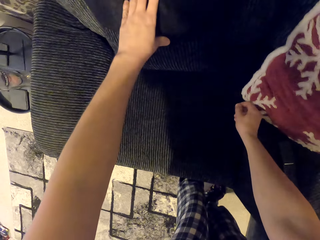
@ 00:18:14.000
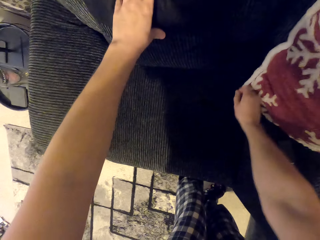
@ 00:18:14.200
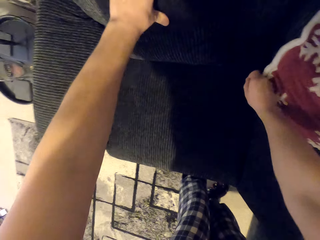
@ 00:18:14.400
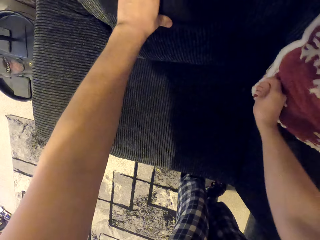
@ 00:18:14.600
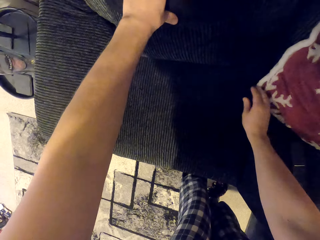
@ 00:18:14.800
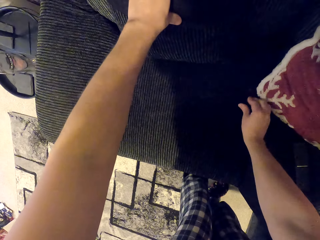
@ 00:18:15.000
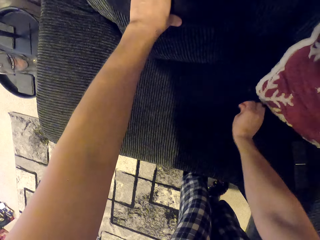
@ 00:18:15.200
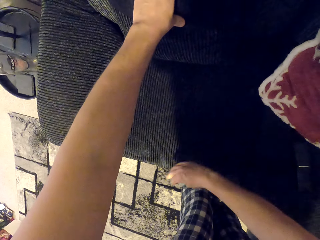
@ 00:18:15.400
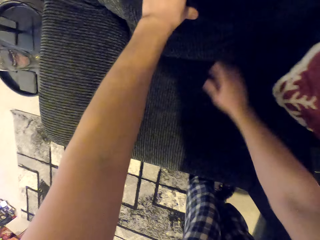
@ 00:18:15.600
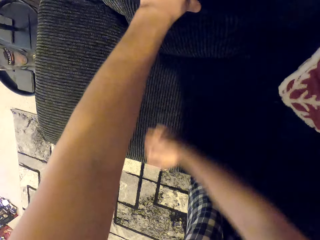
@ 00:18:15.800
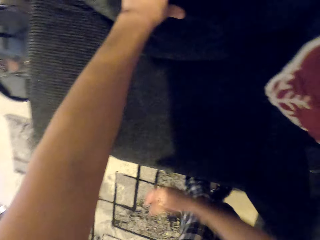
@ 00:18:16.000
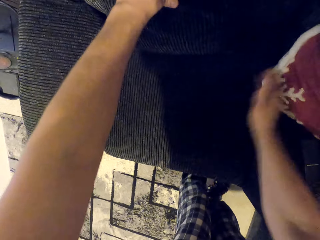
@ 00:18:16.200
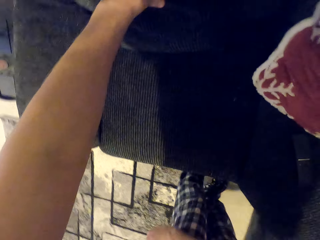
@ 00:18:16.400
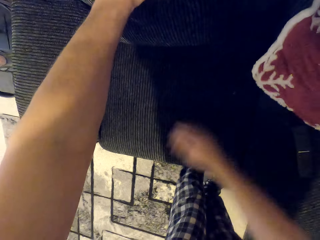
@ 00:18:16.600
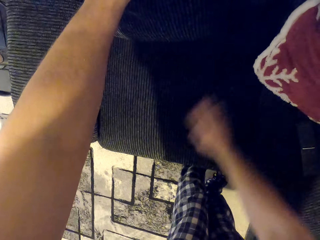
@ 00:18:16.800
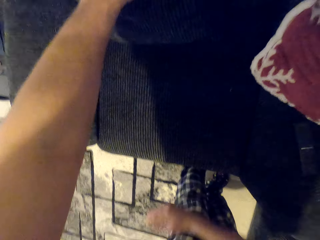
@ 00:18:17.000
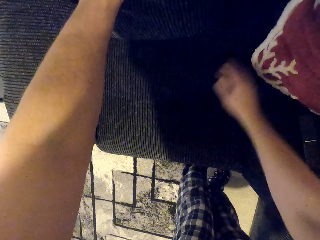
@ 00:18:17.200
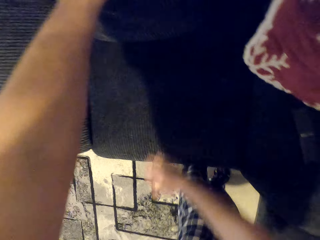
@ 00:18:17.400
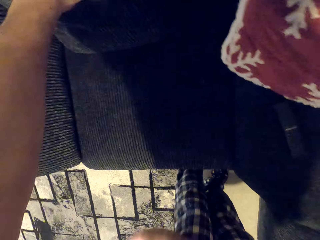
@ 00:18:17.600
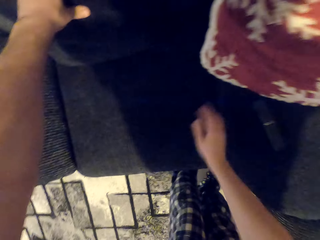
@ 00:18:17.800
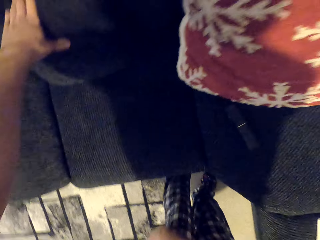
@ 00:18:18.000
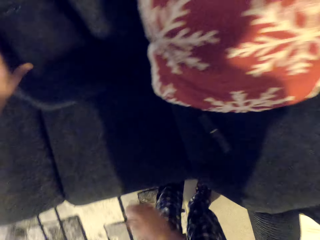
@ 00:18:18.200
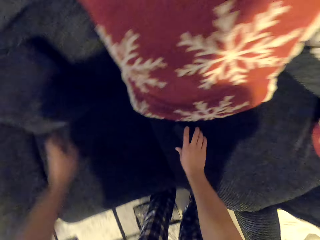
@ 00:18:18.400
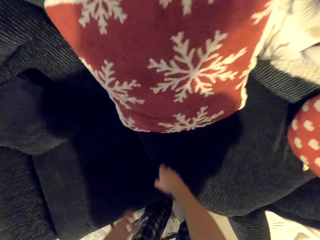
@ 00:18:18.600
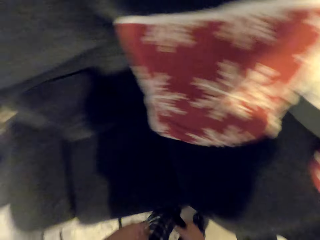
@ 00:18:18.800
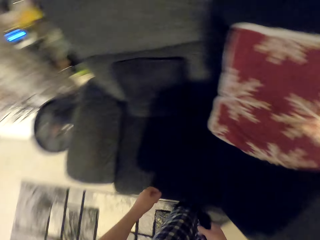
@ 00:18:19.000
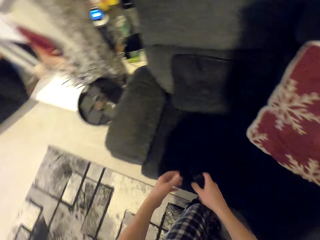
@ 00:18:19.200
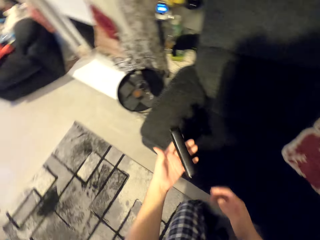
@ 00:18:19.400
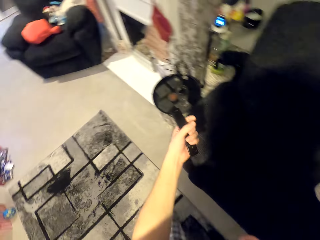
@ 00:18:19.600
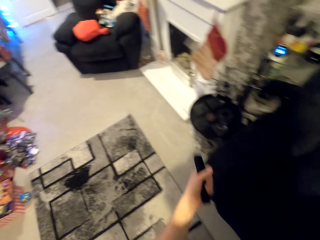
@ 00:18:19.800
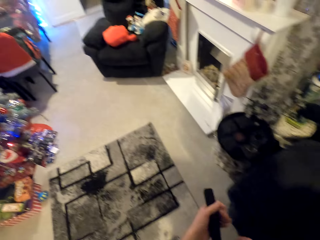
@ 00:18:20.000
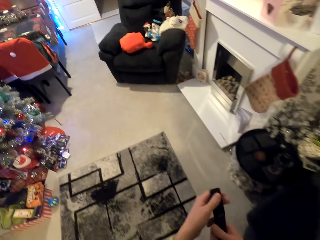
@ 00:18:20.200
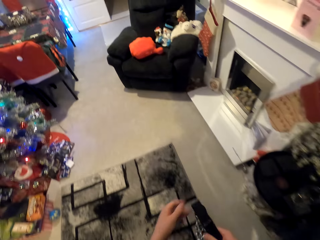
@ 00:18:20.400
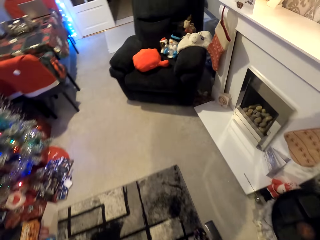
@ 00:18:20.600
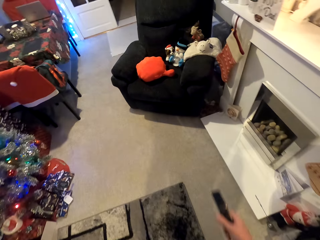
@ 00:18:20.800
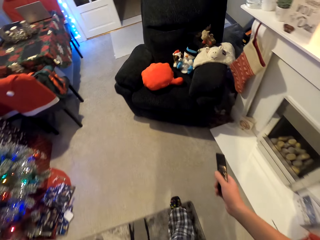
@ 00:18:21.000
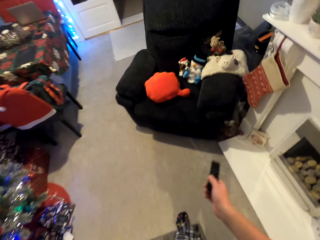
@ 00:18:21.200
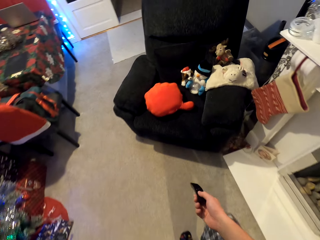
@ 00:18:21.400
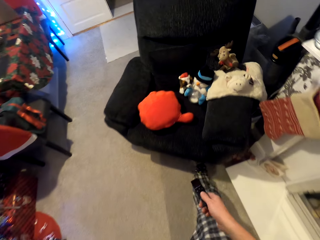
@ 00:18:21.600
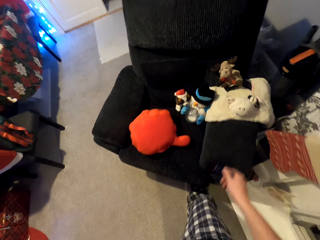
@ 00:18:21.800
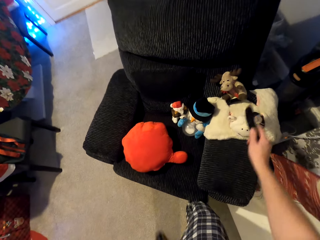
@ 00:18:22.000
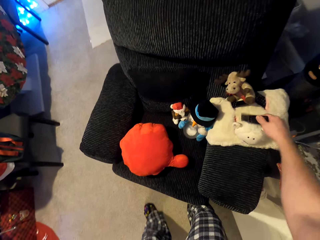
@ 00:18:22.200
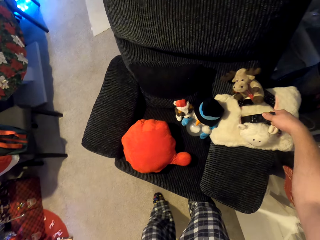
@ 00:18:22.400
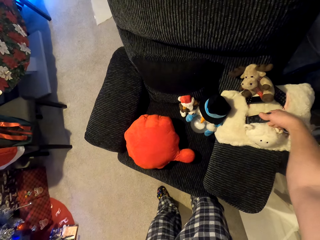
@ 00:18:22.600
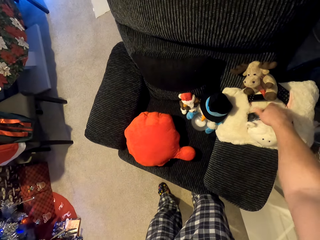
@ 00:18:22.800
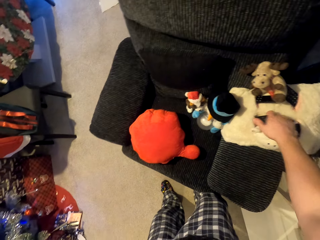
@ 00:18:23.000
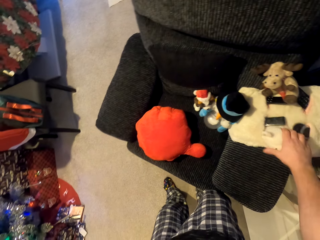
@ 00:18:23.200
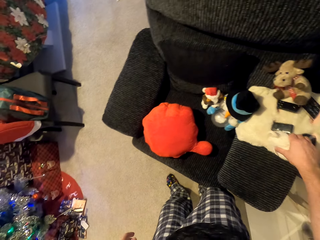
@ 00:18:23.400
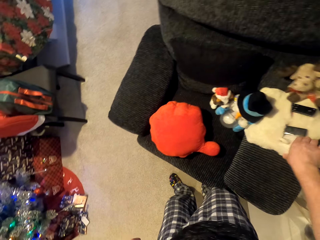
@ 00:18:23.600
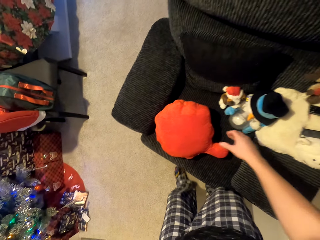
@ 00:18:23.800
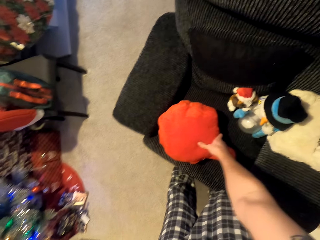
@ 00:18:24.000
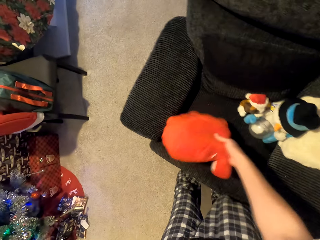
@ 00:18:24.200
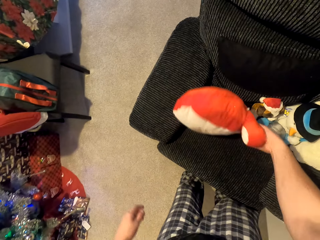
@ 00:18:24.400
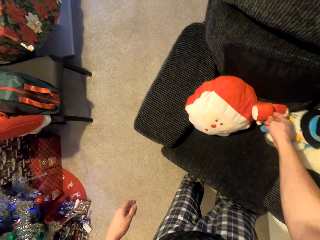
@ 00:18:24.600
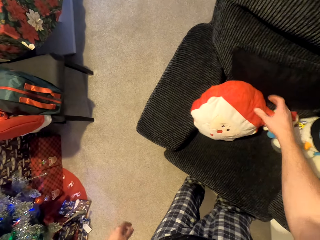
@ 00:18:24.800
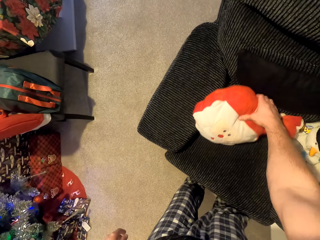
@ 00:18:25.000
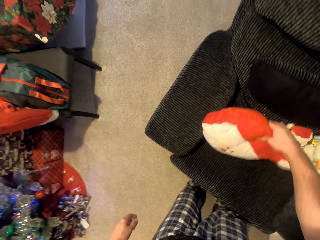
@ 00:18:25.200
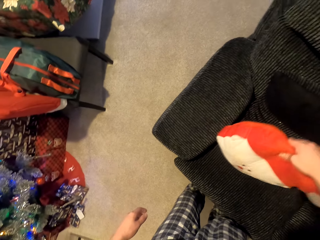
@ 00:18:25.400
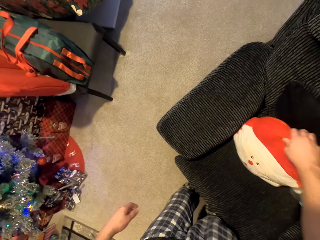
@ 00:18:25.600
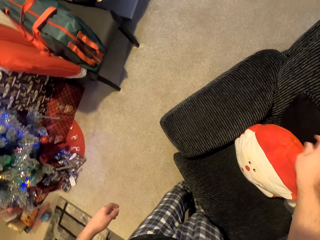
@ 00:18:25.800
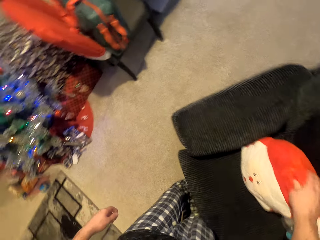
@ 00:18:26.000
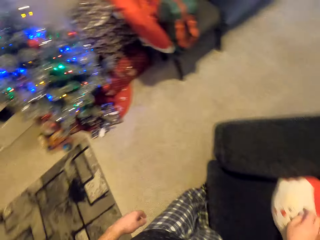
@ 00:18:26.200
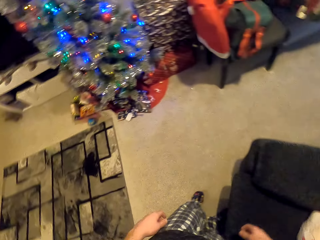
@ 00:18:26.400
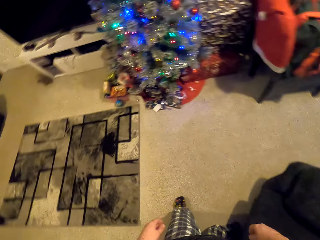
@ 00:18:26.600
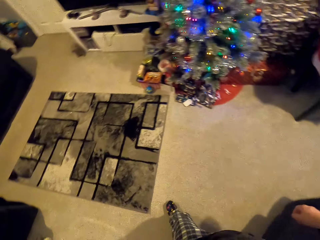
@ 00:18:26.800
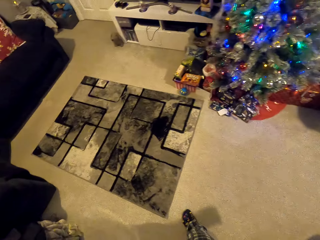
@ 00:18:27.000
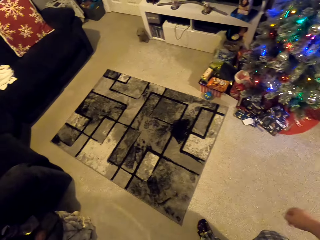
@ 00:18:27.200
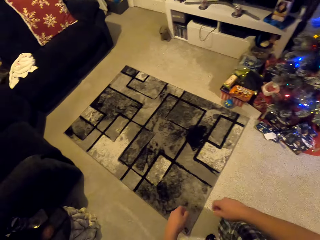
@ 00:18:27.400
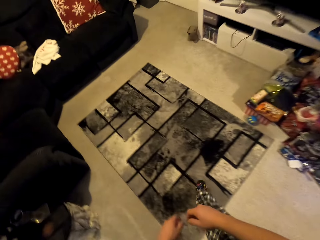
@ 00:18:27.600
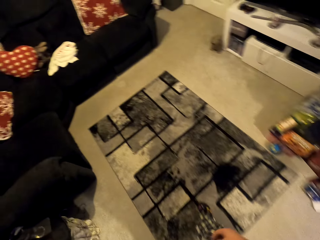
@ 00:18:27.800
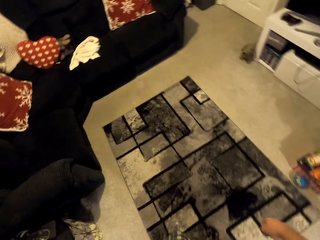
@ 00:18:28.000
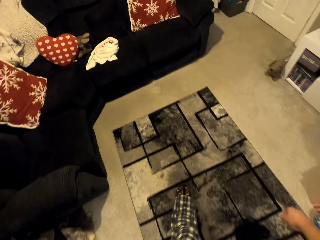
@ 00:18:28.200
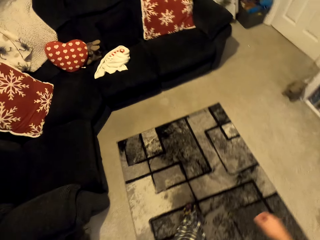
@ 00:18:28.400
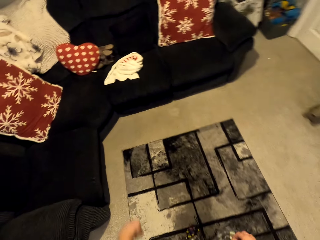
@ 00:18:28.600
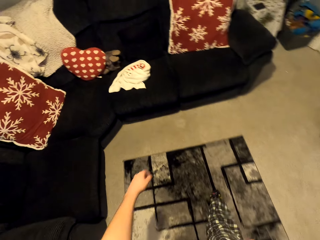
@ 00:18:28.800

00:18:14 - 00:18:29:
The camera wearer puts the pillow back to the couch. They pick dirt on the chair. They wipe the chair. They pick the remote. They pick dirt on the chair. They carry the remote. They put the remote on the remote holder on the armchair. They lift a throw pillow, position the throw pillow on the couch, and lift the throw pillow. They tap on the throw pillow. They walk along the house.

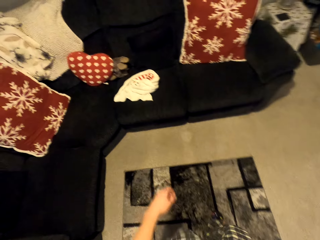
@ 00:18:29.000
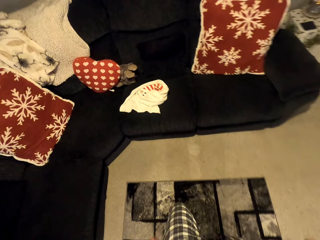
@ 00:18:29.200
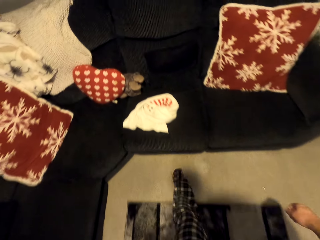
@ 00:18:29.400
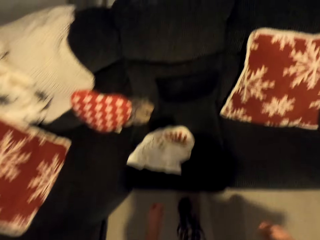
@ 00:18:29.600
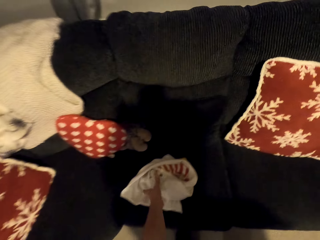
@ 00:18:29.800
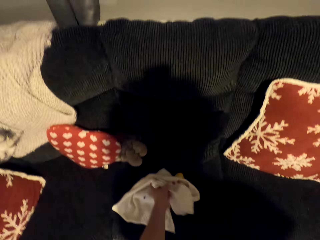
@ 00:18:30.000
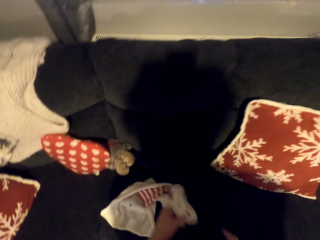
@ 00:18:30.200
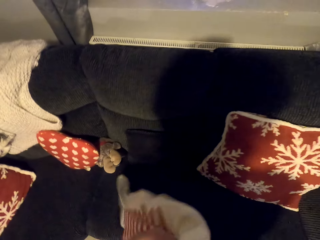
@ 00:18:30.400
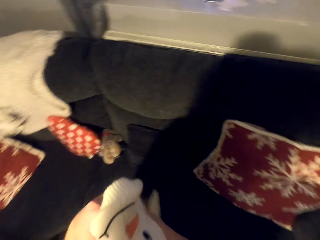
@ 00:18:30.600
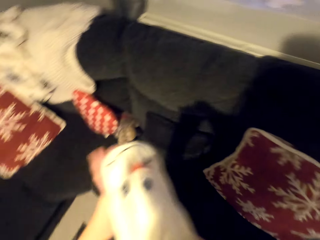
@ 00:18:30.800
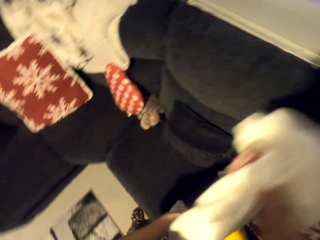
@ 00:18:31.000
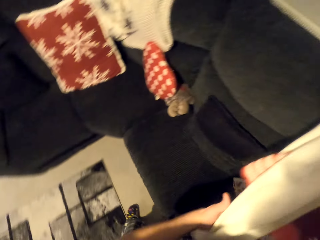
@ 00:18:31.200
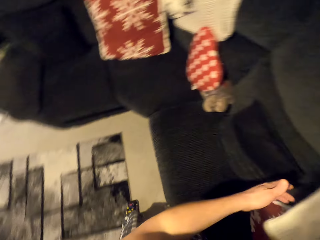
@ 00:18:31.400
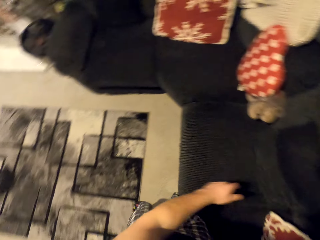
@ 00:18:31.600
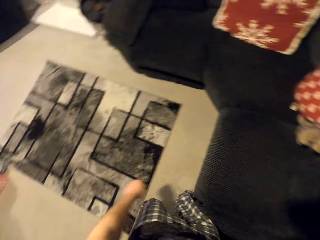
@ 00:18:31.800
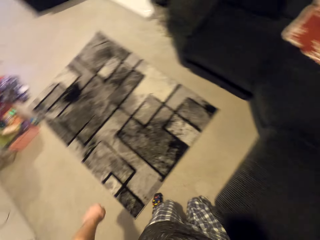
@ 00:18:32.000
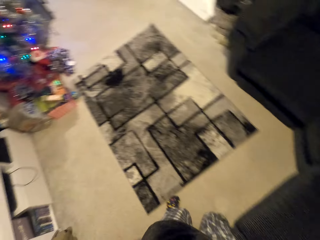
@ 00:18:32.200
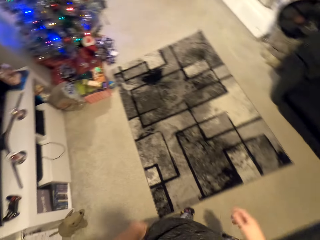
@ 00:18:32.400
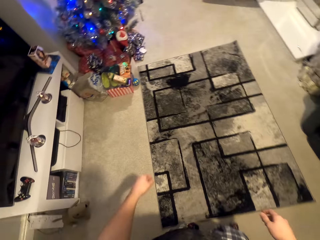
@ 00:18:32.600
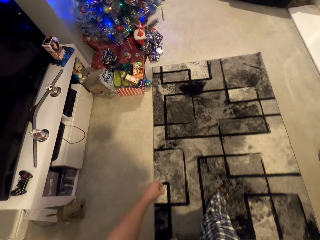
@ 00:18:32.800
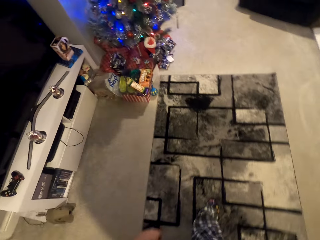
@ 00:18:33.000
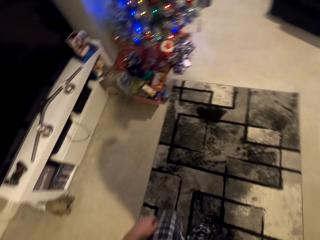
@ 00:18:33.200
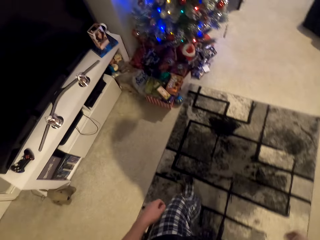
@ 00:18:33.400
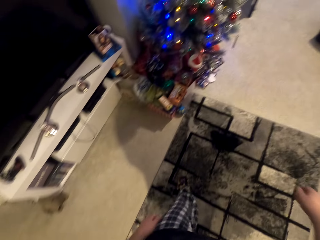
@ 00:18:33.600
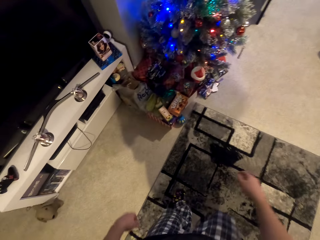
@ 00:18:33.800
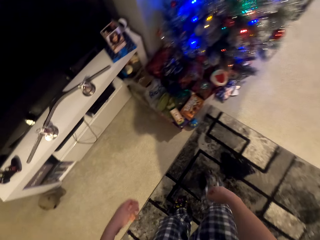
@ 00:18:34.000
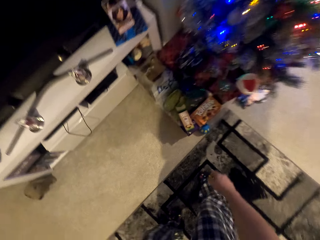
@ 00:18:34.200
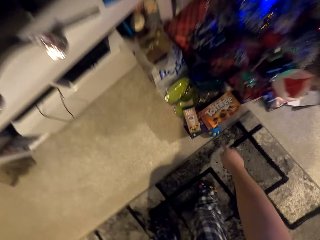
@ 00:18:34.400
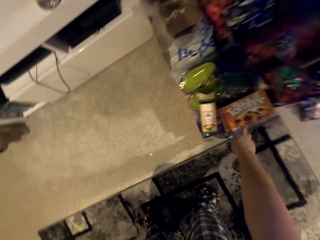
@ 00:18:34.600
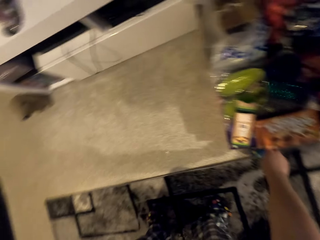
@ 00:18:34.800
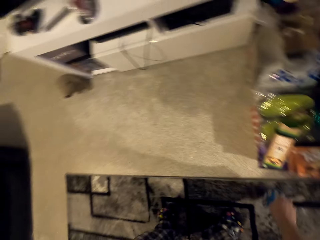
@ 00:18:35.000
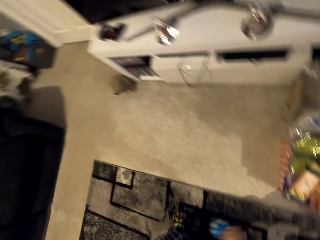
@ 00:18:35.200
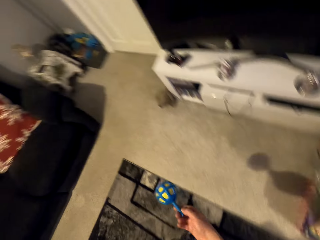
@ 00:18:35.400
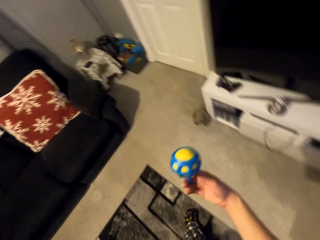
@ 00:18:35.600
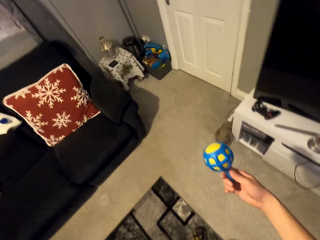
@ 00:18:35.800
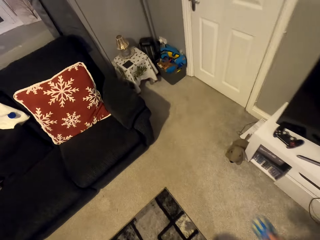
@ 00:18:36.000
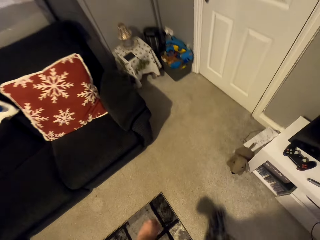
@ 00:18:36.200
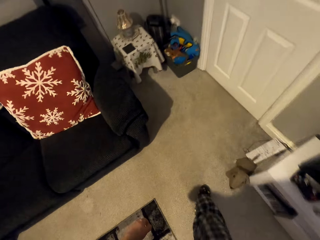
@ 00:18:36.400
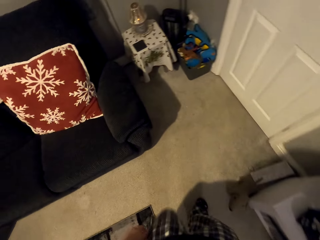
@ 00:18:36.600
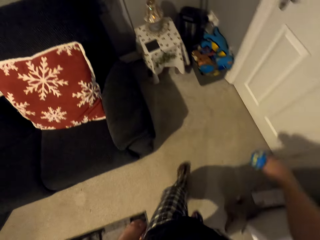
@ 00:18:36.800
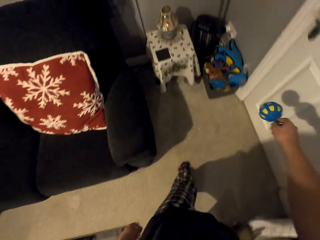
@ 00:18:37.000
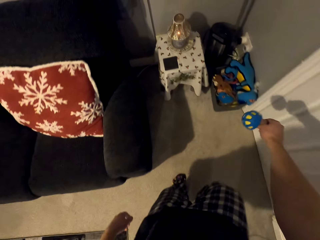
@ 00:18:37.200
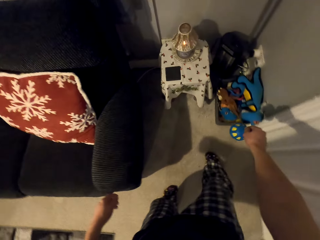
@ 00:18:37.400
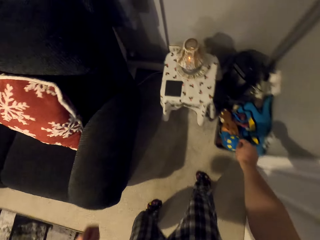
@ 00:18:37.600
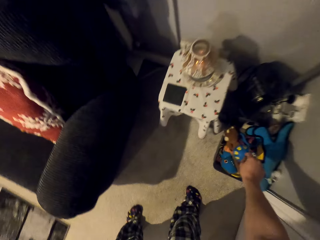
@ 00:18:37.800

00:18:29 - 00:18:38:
The camera wearer picks a cloth from the couch. They hold the cloth from the couch. They pull the cloth from the couch. They put the cloth aside. They pick a toy from the floor. They walk with something.
